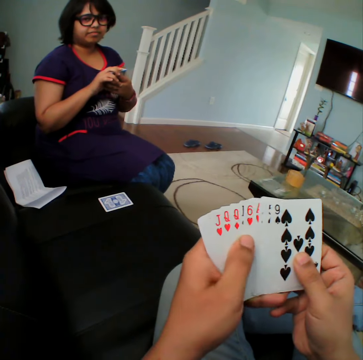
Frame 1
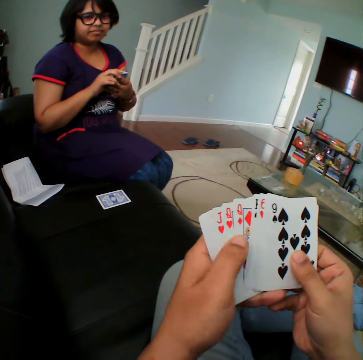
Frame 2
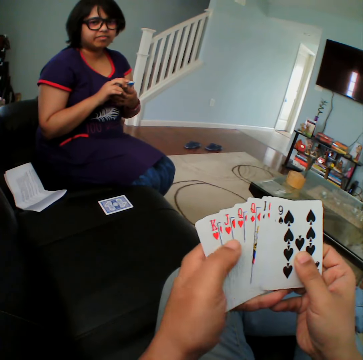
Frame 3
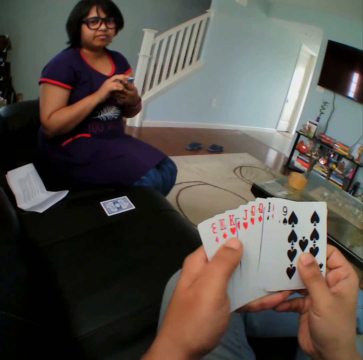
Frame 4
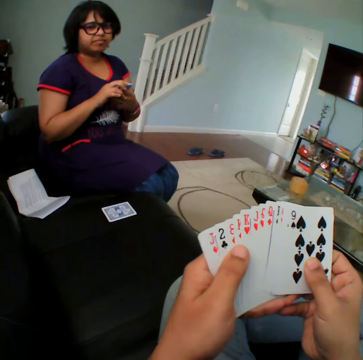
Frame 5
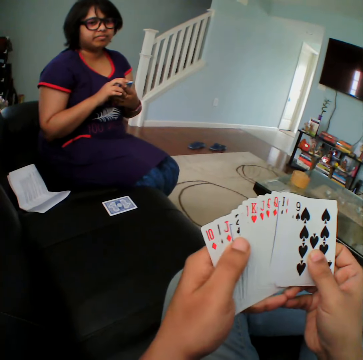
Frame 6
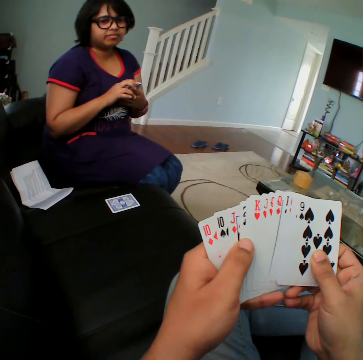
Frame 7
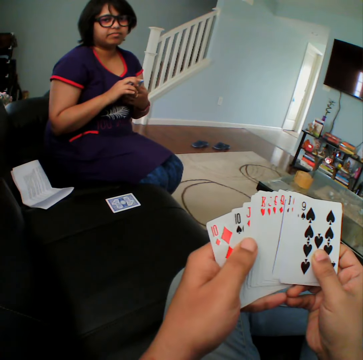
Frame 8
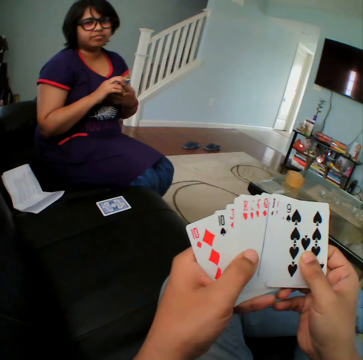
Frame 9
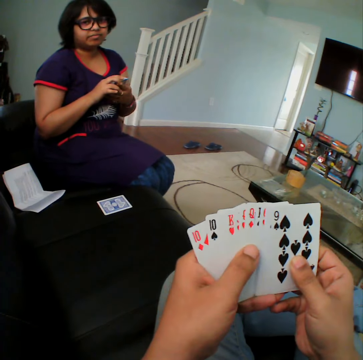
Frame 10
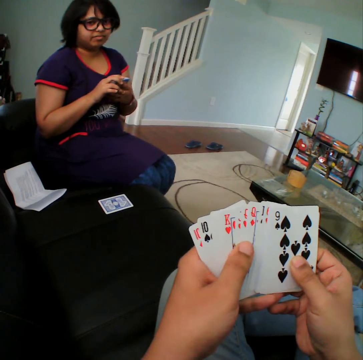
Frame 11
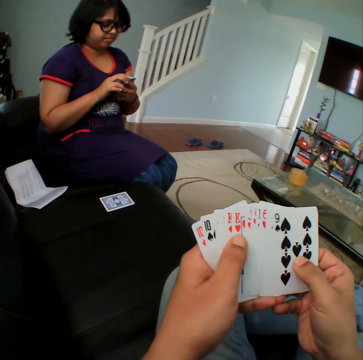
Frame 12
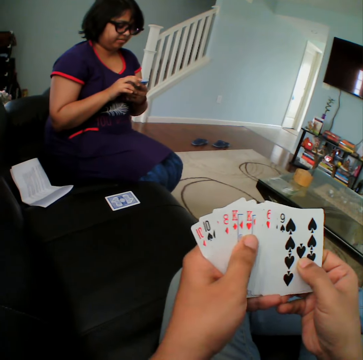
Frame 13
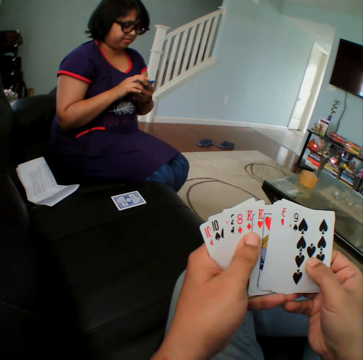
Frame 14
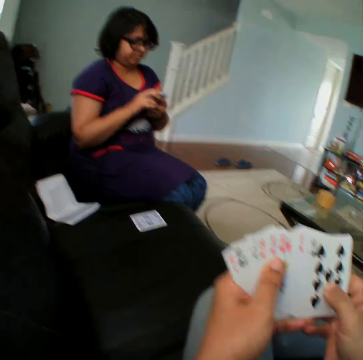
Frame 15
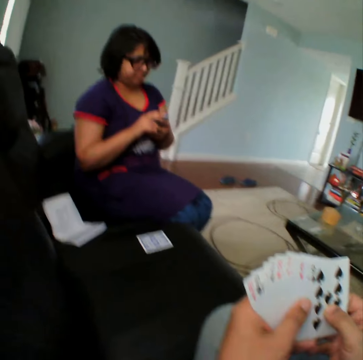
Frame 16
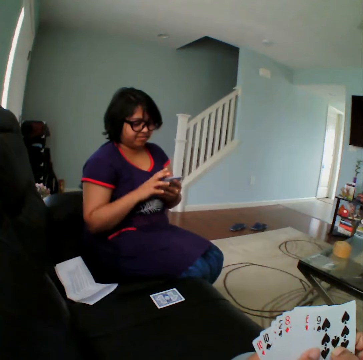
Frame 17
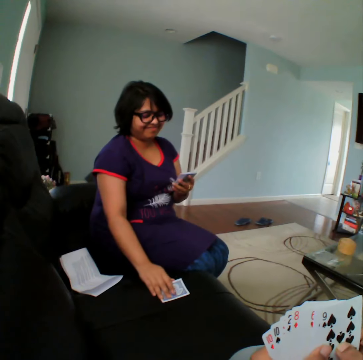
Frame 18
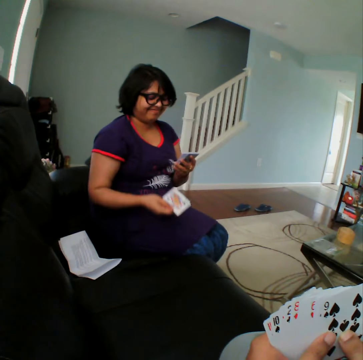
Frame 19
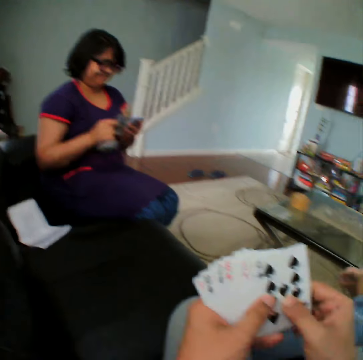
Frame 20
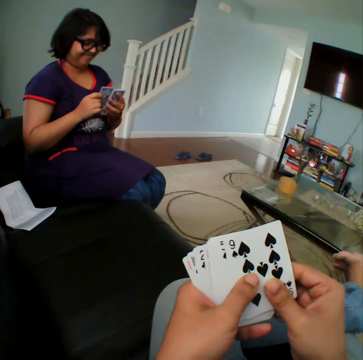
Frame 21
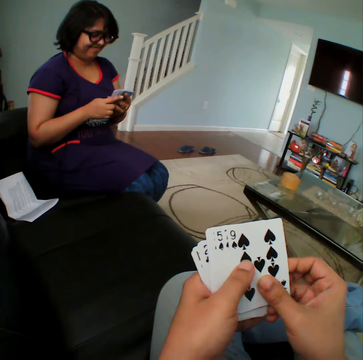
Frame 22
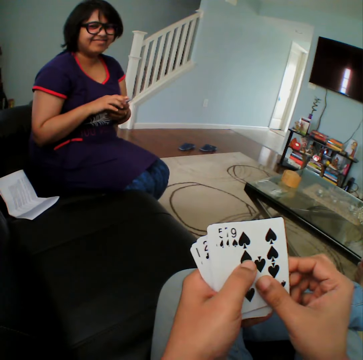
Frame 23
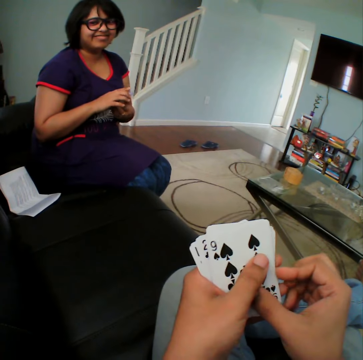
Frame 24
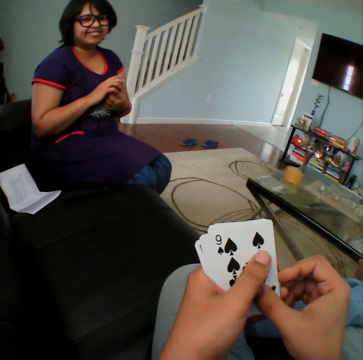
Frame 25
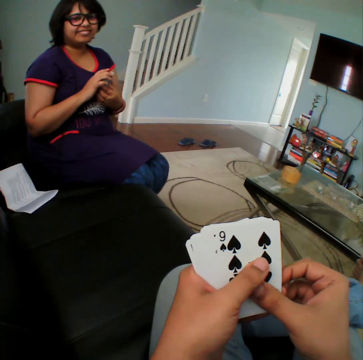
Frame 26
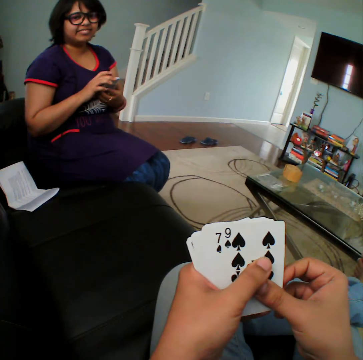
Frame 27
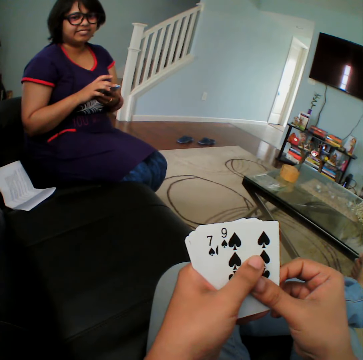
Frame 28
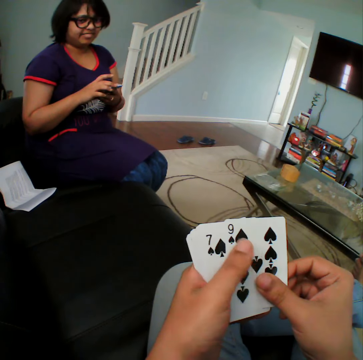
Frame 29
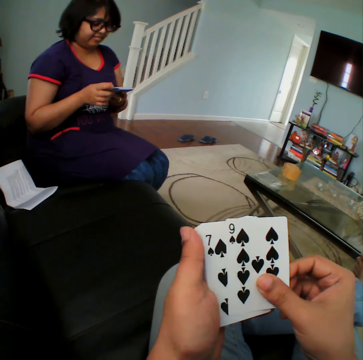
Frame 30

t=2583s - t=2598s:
A woman picks the card and turns the card. The camera wearer selects the cards.

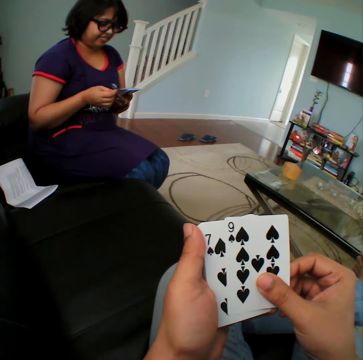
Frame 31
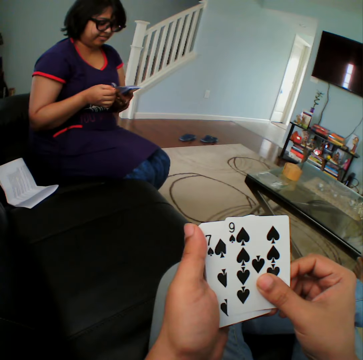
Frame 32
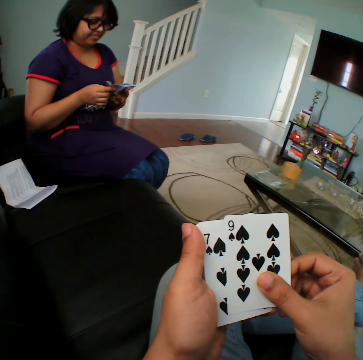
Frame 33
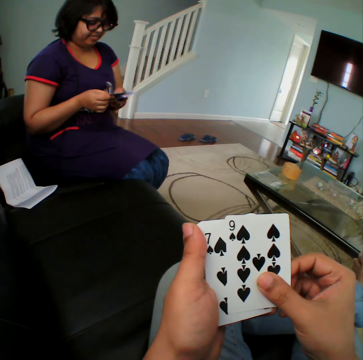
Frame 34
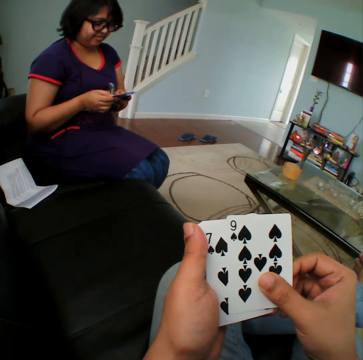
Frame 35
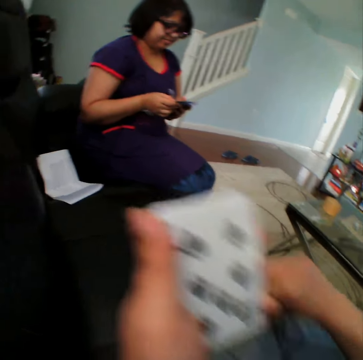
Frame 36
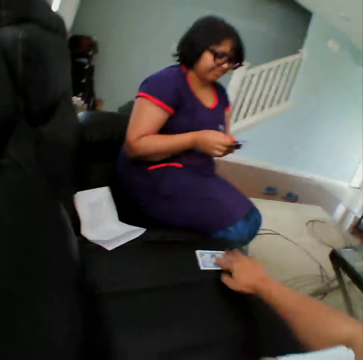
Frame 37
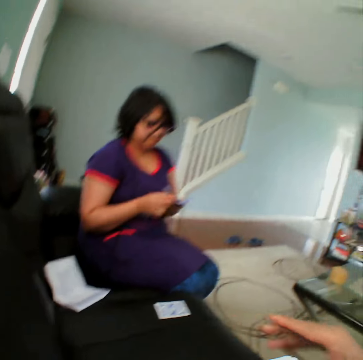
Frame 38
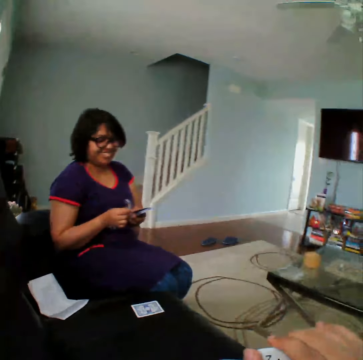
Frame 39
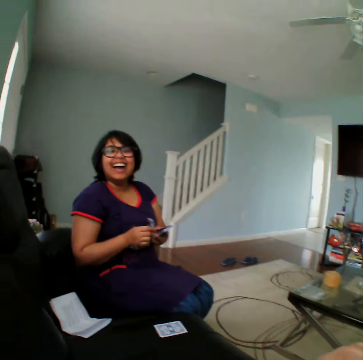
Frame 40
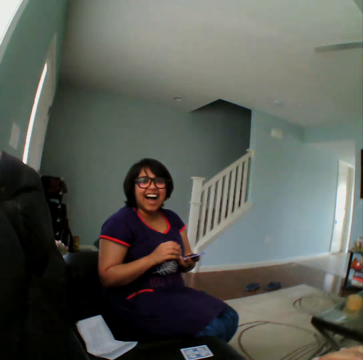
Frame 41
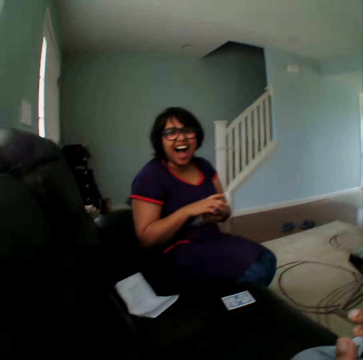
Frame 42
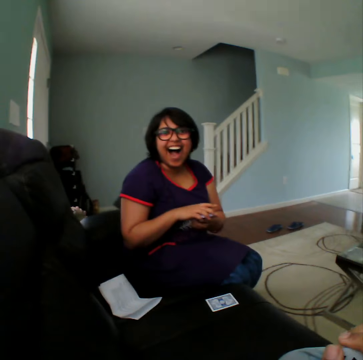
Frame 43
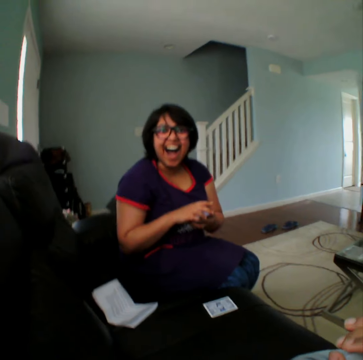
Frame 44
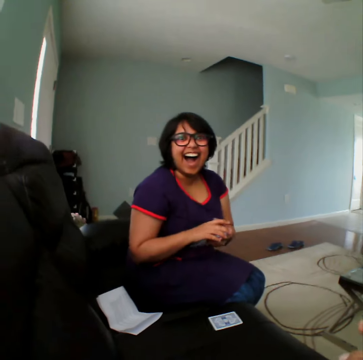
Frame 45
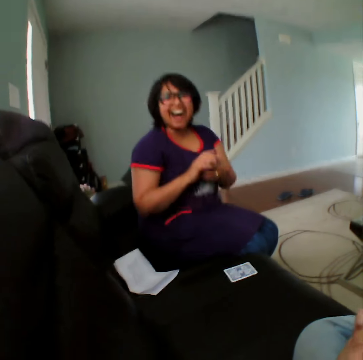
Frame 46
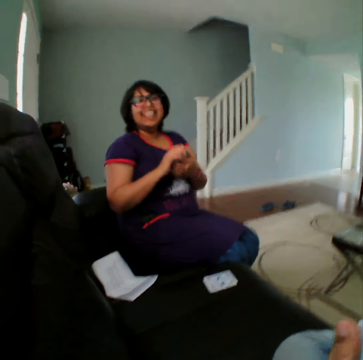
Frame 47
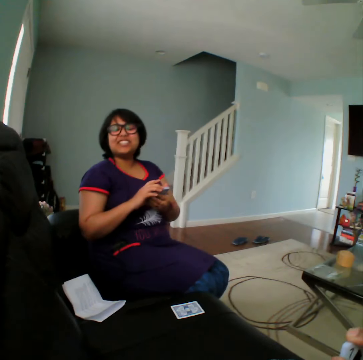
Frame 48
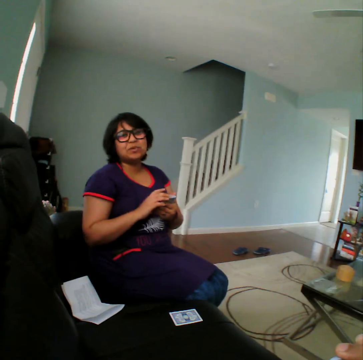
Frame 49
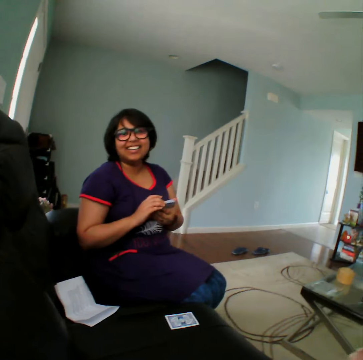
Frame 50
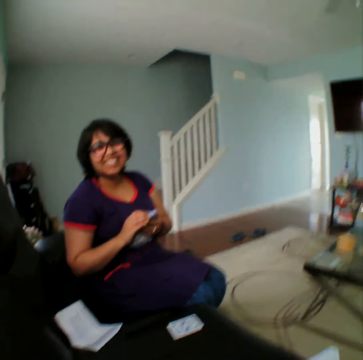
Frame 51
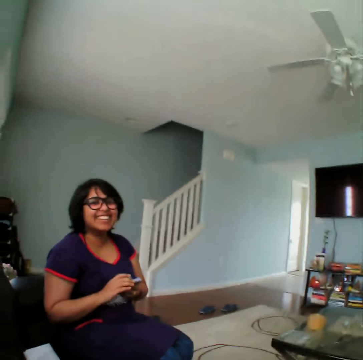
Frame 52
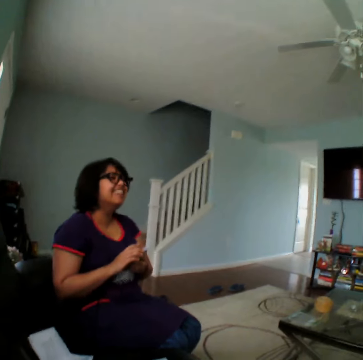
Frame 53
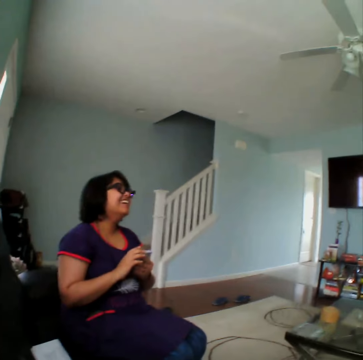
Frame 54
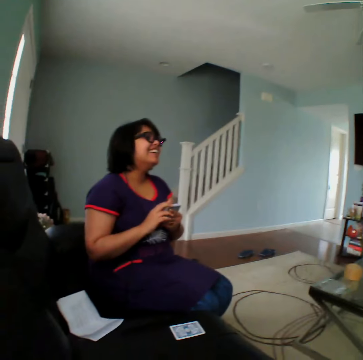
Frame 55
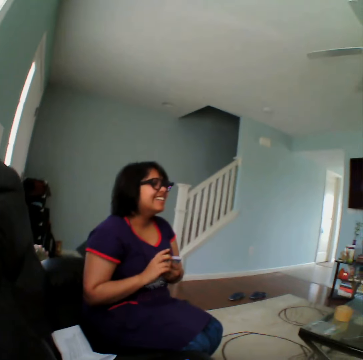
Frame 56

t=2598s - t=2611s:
The camera wearer picks the card. They place the card in the couch. They converse with a woman.

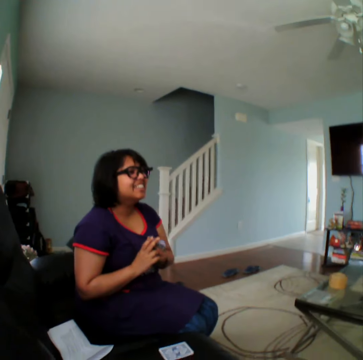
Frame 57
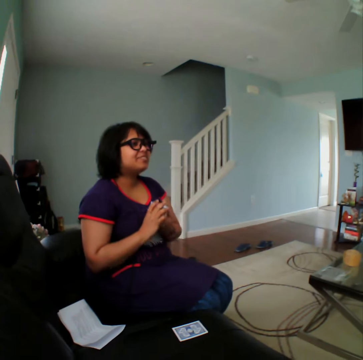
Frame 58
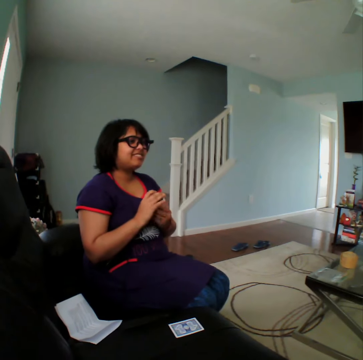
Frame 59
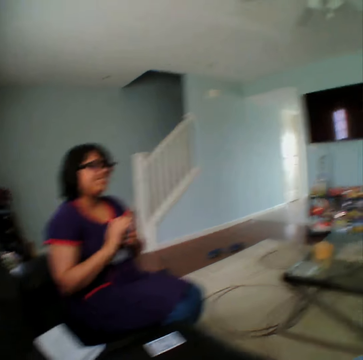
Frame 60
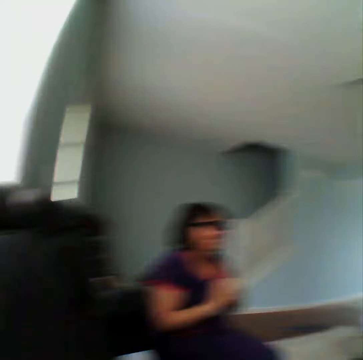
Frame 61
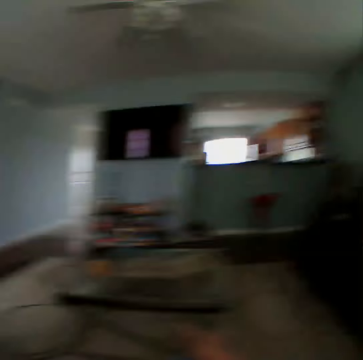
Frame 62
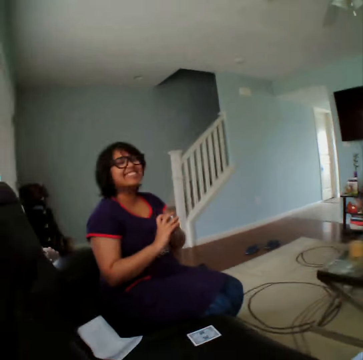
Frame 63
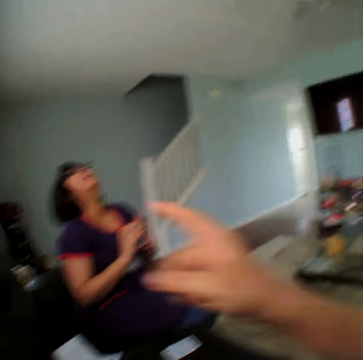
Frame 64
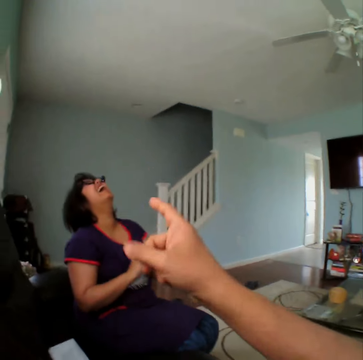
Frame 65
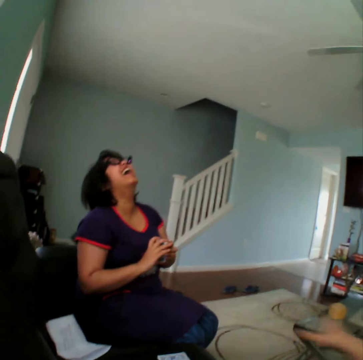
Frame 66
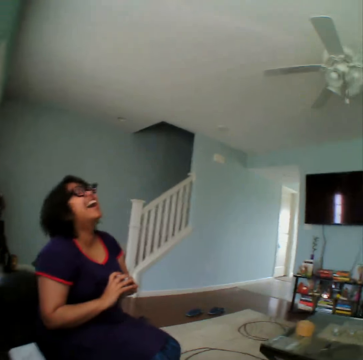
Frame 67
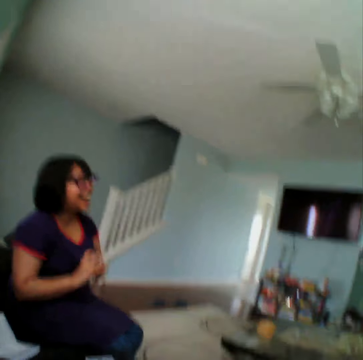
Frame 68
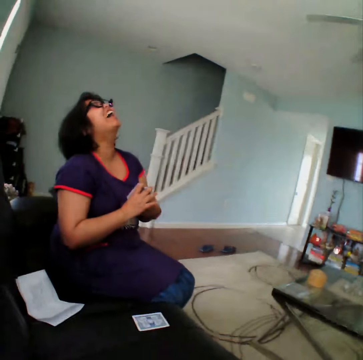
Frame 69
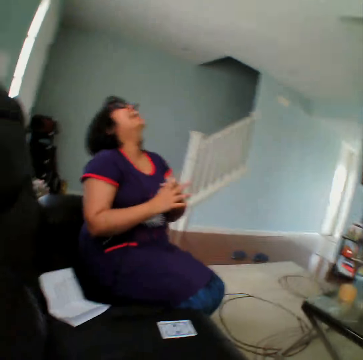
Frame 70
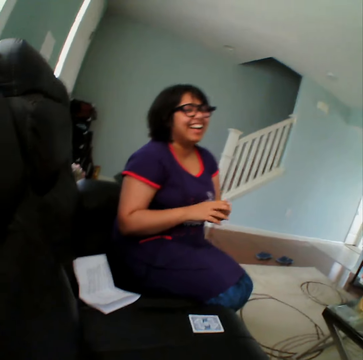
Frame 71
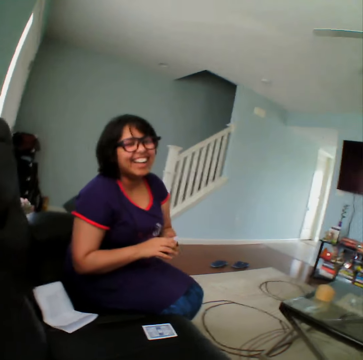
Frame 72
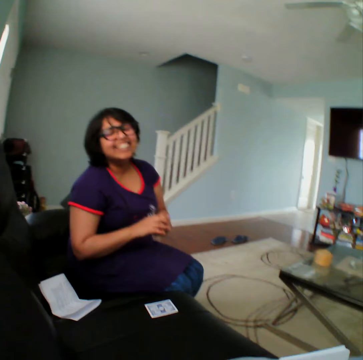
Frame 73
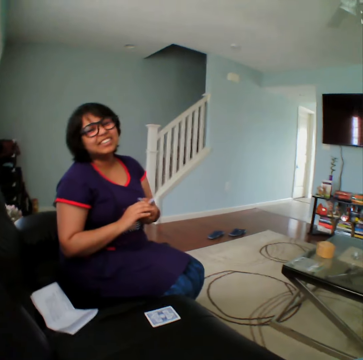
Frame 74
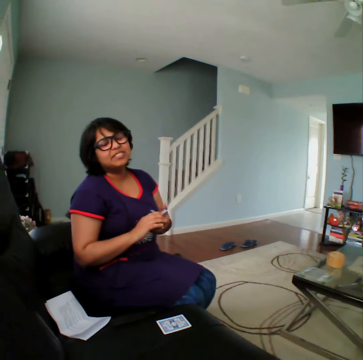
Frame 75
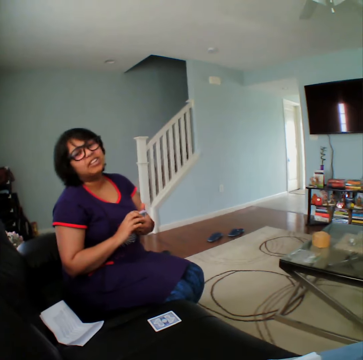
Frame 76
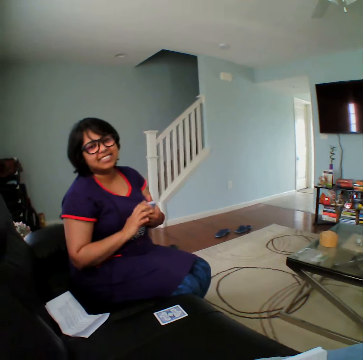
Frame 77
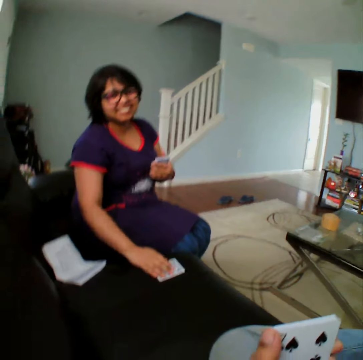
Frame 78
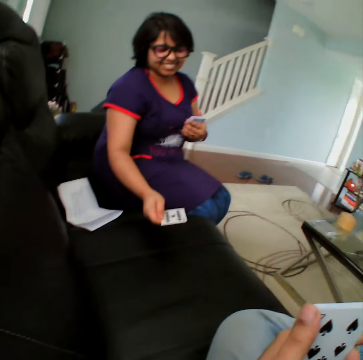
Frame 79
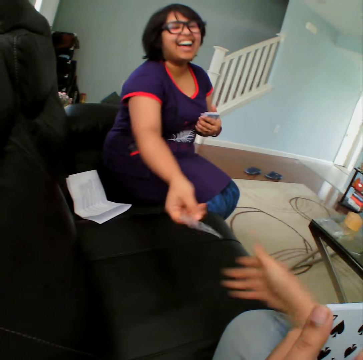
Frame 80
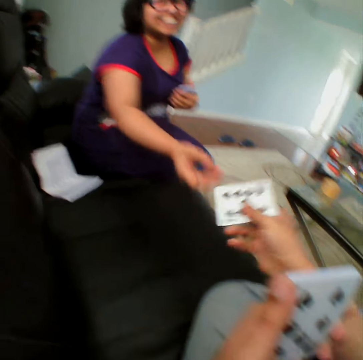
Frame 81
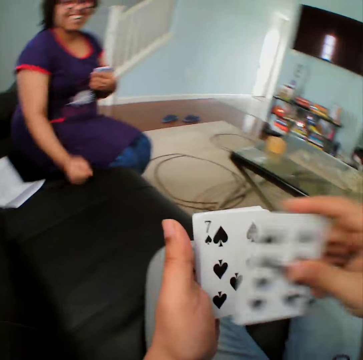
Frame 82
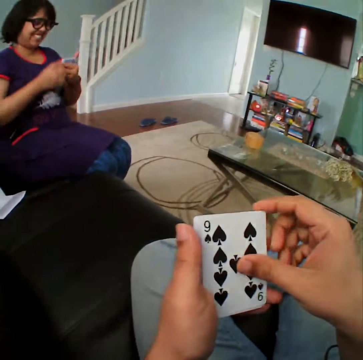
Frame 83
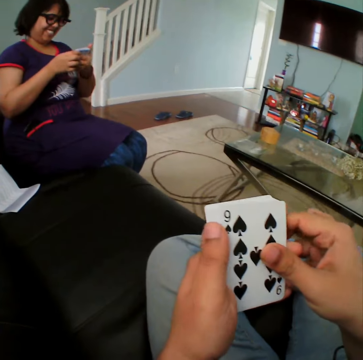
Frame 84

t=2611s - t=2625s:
A person picks the card. The camera wearer turns the card in the couch. The person hands the card to the camera wearer.
